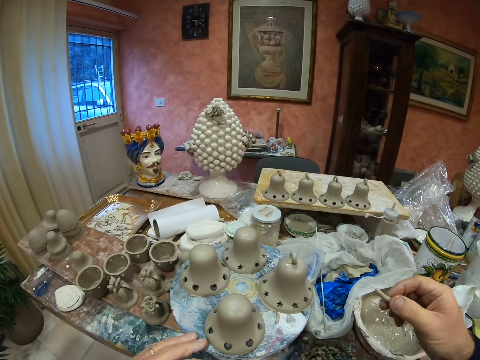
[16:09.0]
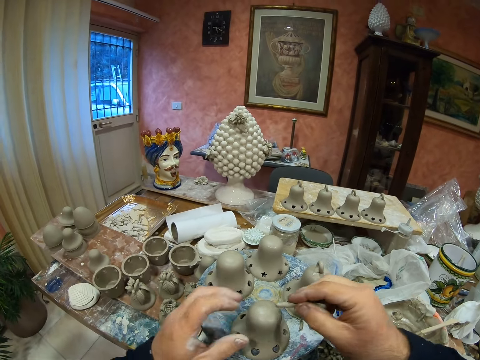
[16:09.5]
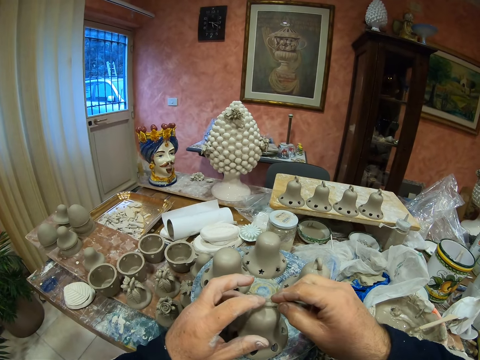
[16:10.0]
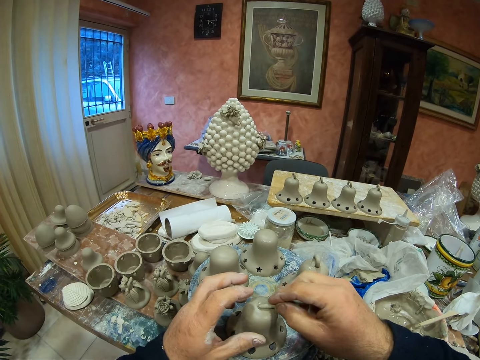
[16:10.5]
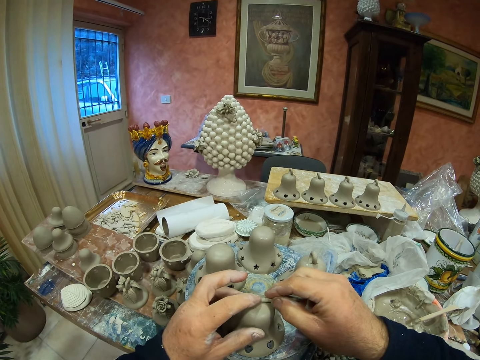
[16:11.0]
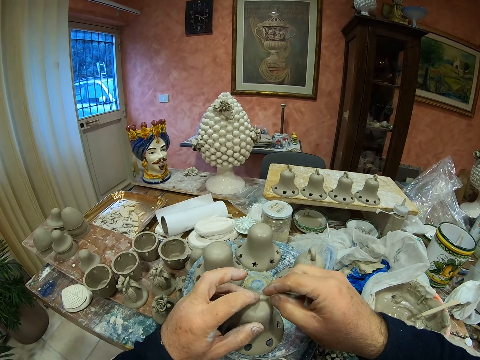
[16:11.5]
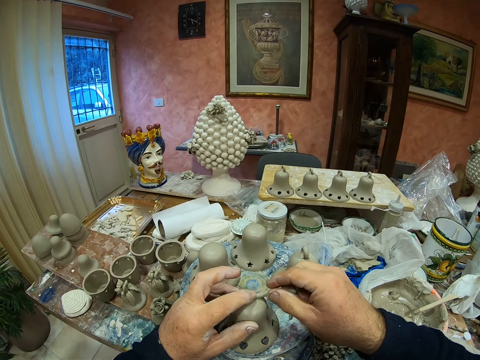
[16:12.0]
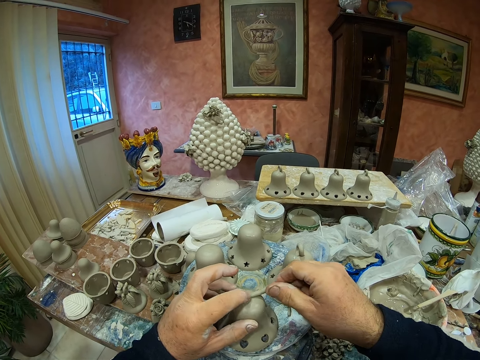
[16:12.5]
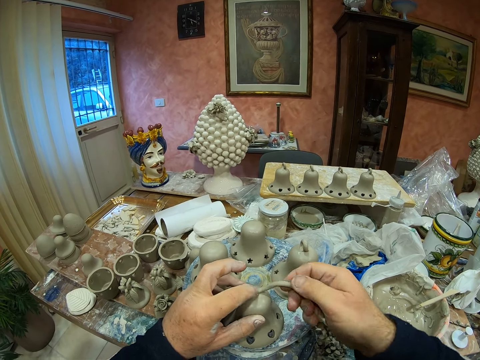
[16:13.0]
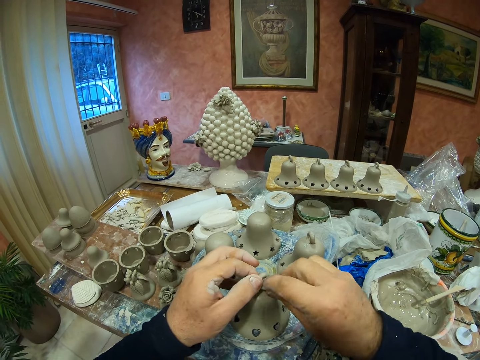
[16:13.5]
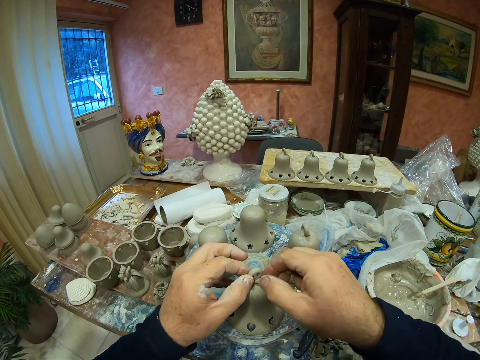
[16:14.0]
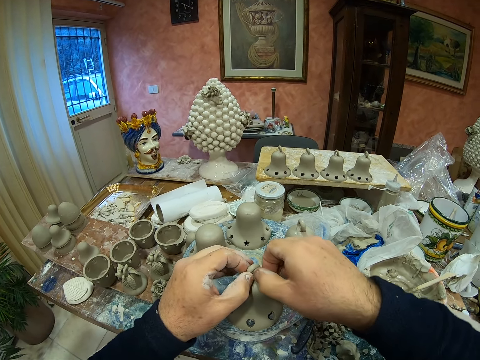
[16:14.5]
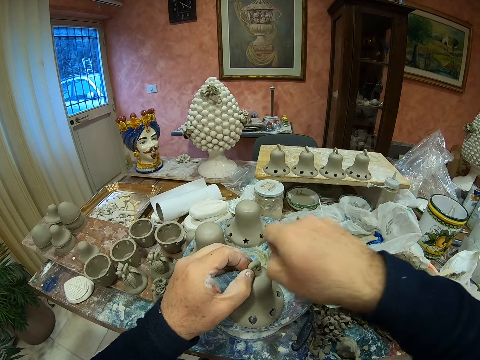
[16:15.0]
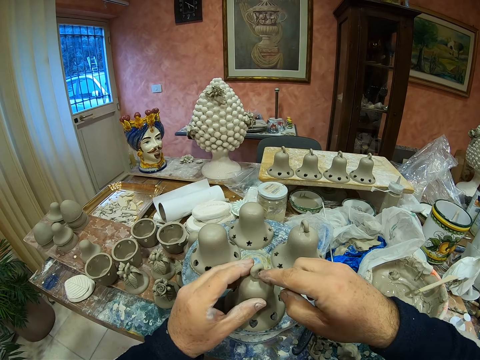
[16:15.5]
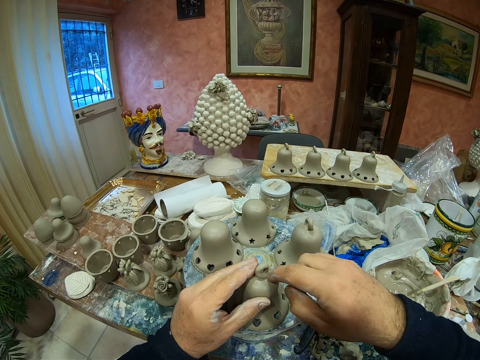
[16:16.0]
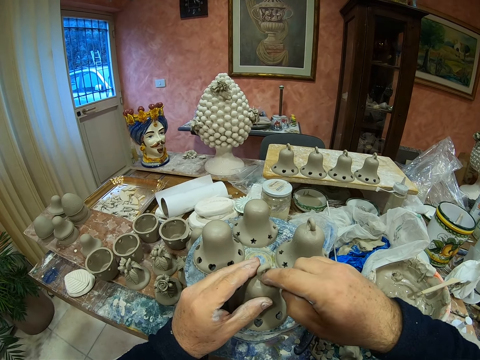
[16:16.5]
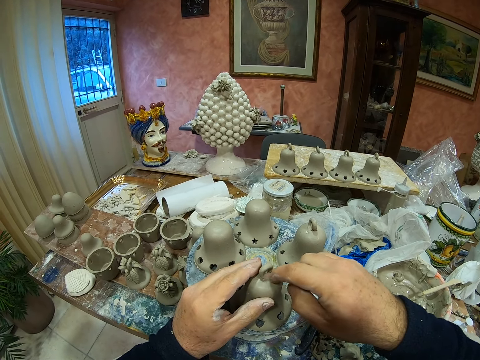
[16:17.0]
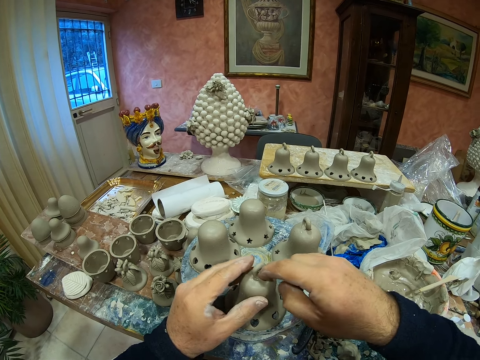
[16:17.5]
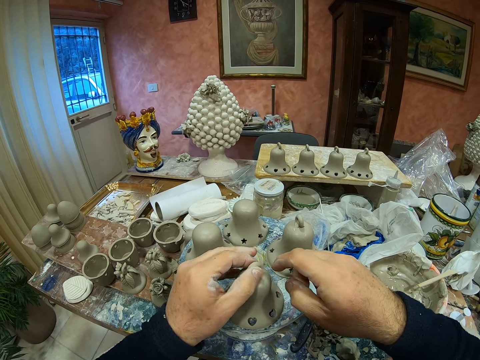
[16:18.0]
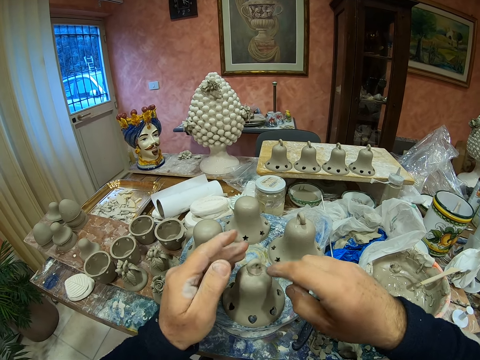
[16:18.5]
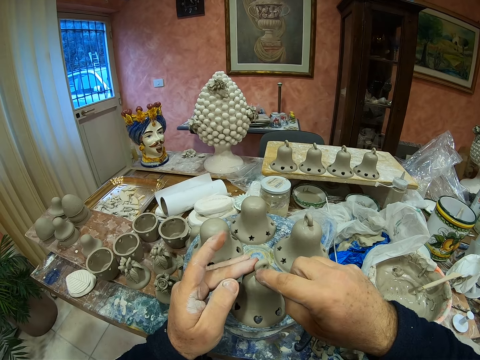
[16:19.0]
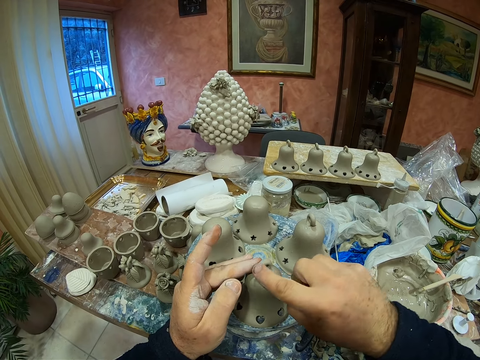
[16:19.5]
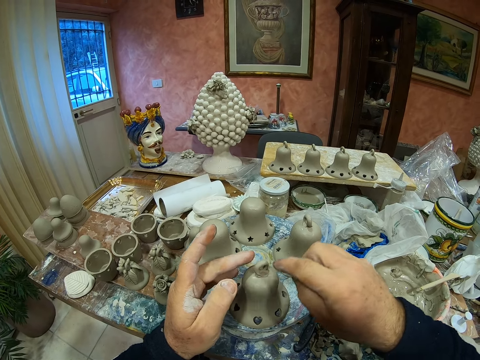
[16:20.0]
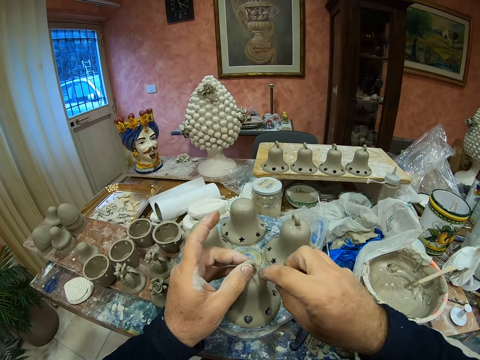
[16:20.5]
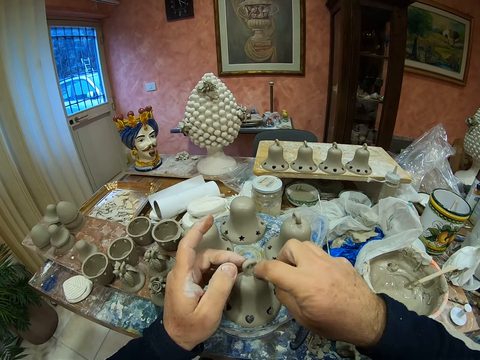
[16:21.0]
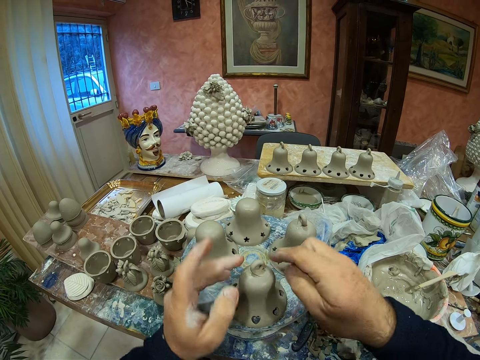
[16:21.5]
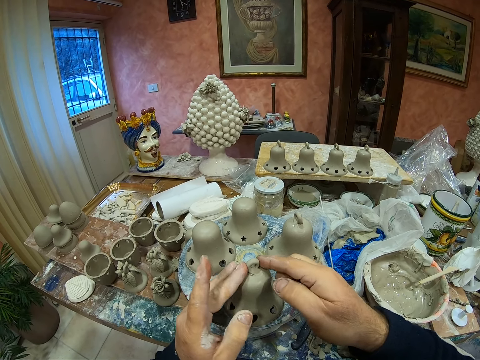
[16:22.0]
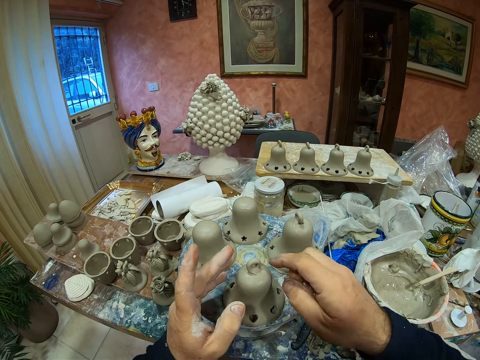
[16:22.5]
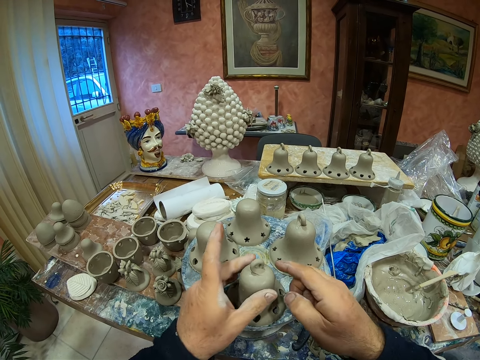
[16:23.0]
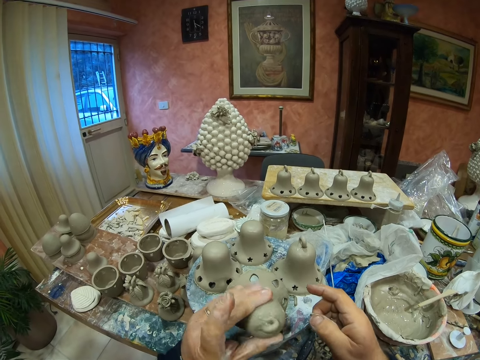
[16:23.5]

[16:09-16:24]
The camera wearer molds the clay spiral on the pottery clay mold. They raise the vessel.

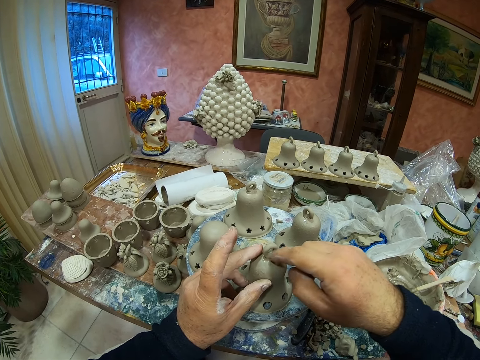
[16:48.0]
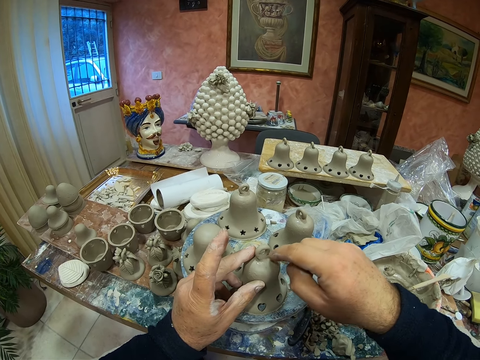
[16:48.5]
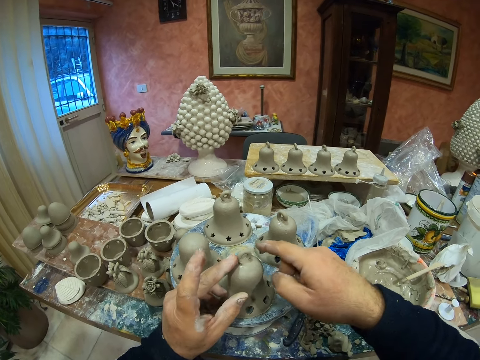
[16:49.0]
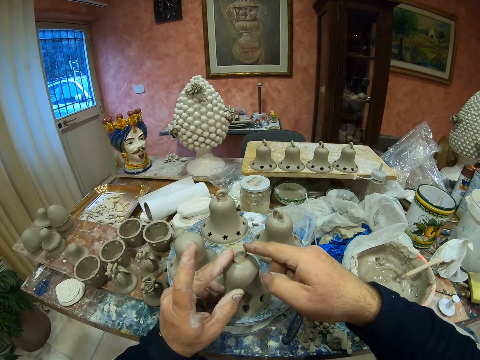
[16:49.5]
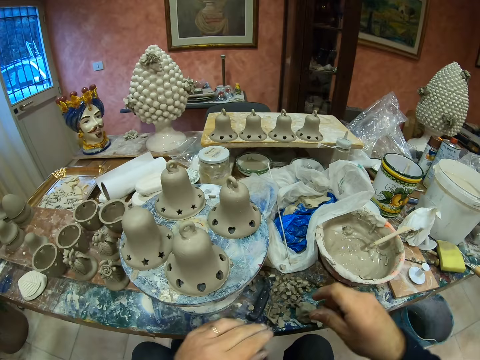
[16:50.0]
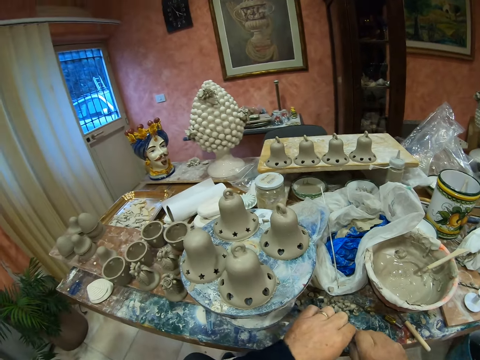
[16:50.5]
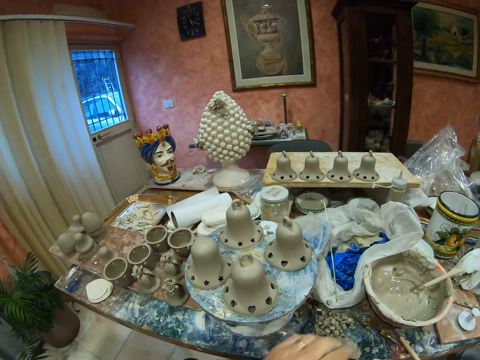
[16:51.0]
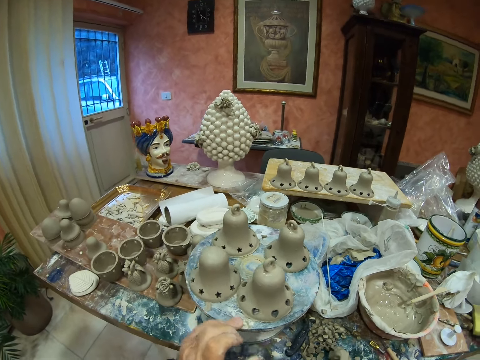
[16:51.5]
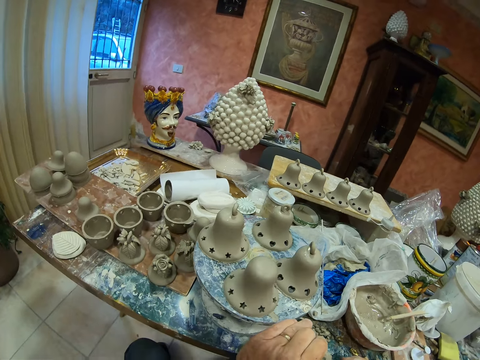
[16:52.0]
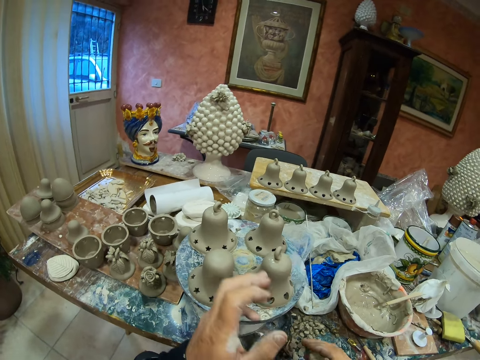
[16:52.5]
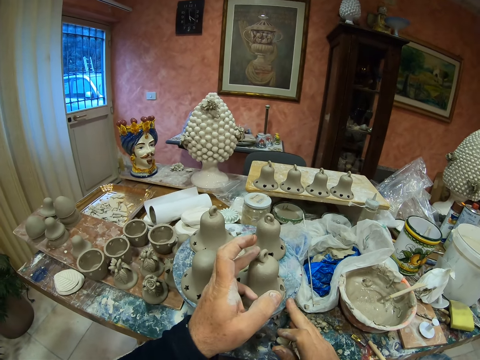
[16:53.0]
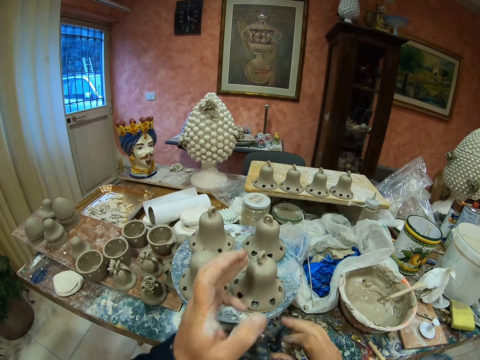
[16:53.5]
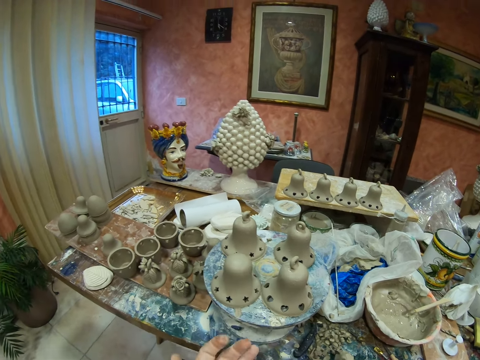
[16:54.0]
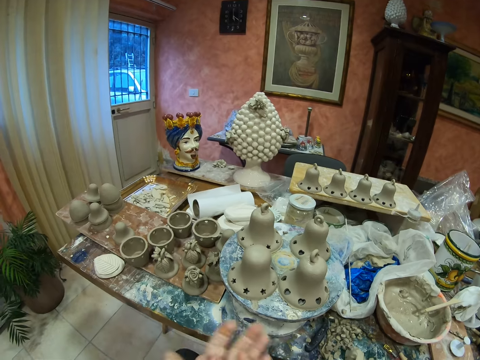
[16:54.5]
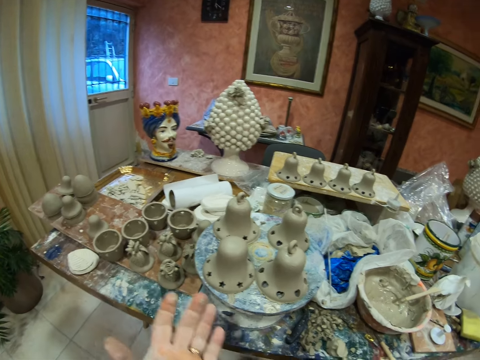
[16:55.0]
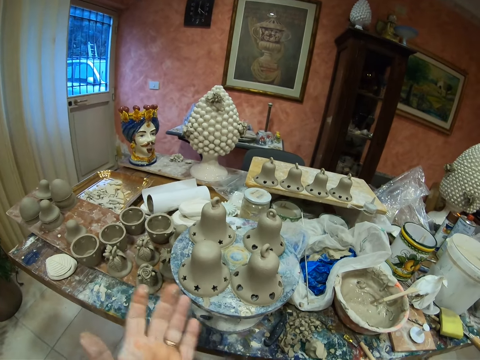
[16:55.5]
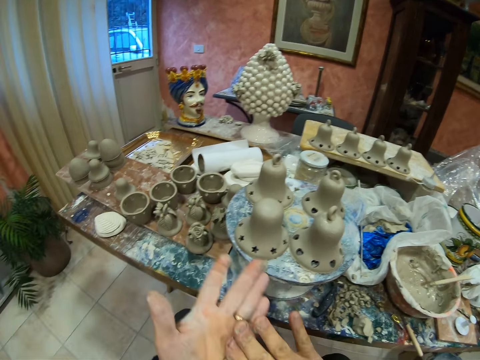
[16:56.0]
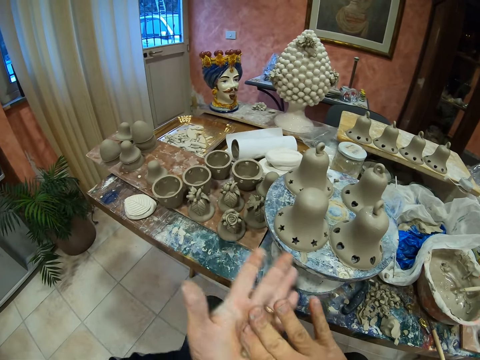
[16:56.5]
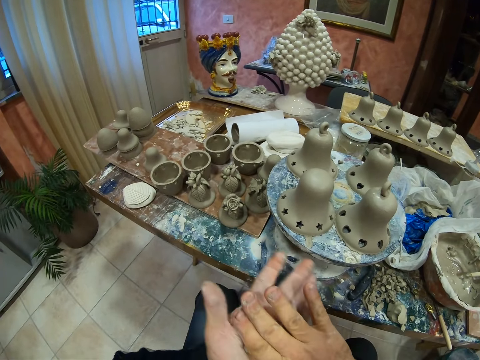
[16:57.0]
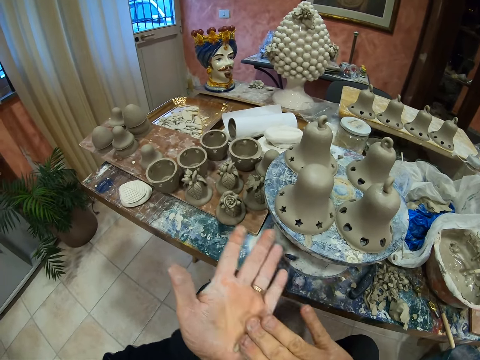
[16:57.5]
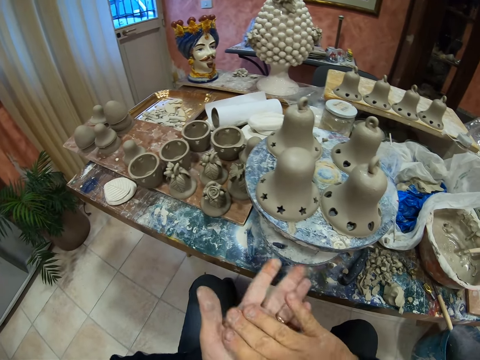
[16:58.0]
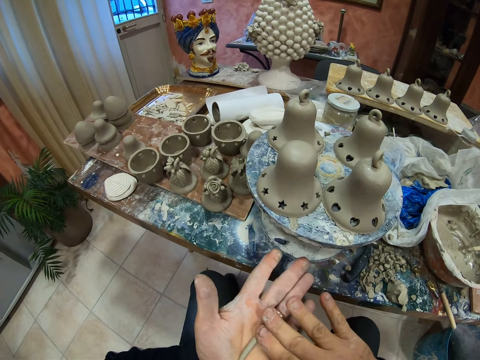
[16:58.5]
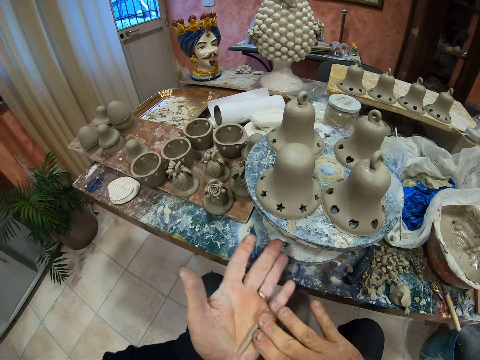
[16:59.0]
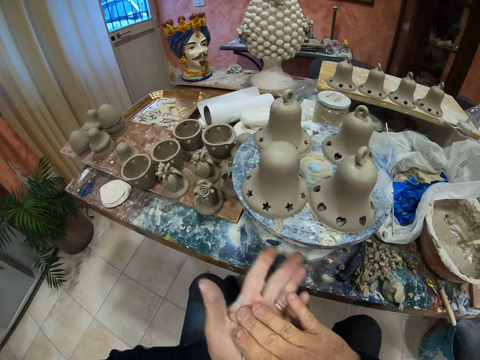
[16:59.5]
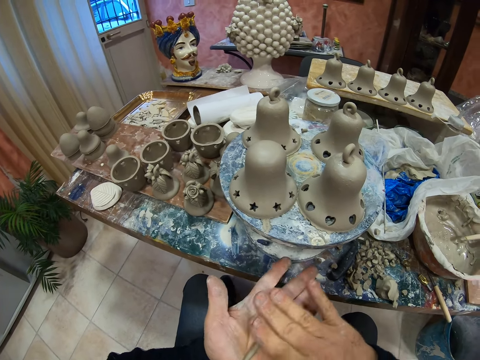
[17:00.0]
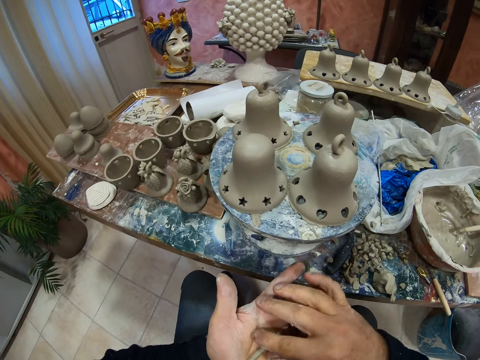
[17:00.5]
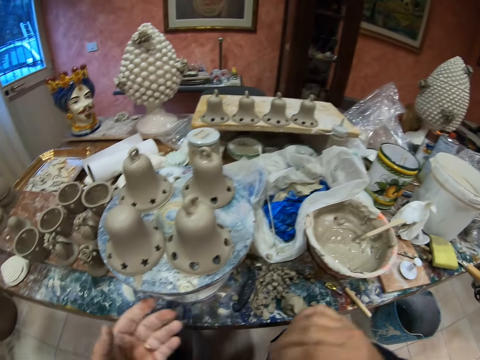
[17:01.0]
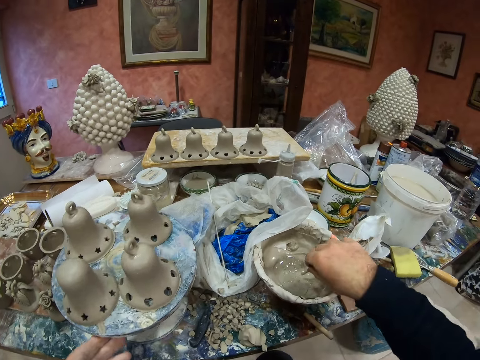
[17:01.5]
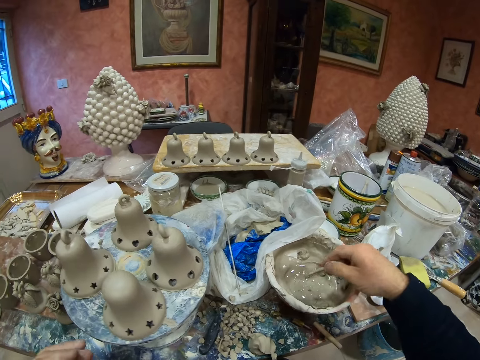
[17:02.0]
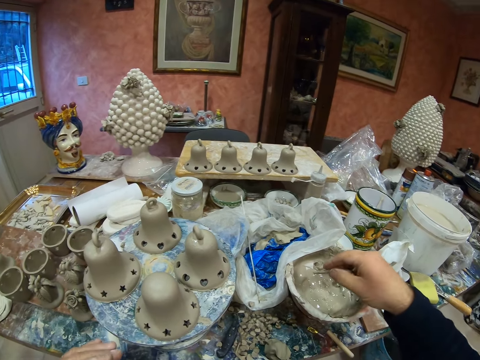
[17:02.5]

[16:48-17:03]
The camera wearer picks up clay modelling. They spin the plate stand. They touch the vessel. They rub the clay modelling on the hands. They spiral the clay. They dip the clay spiral on the clay paste in the bowl.
